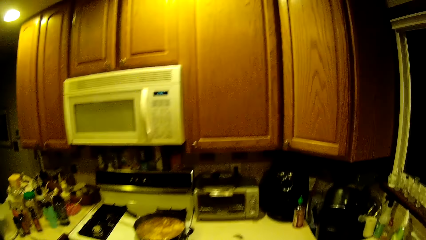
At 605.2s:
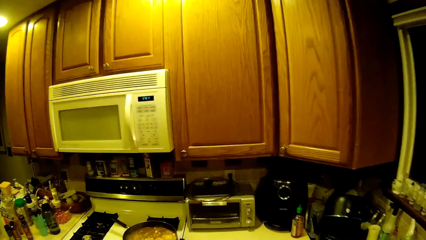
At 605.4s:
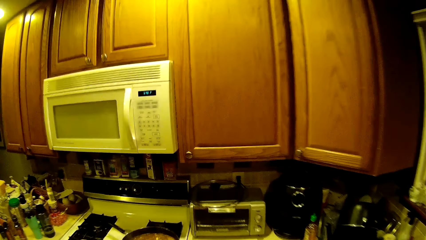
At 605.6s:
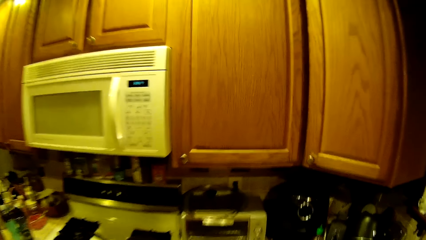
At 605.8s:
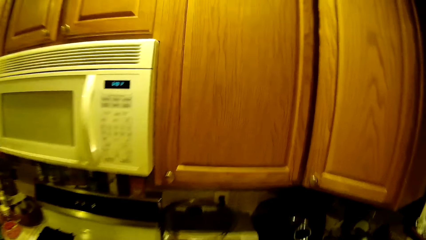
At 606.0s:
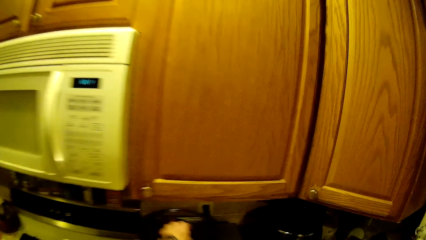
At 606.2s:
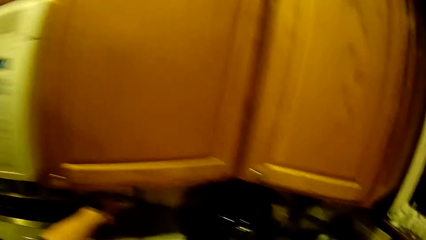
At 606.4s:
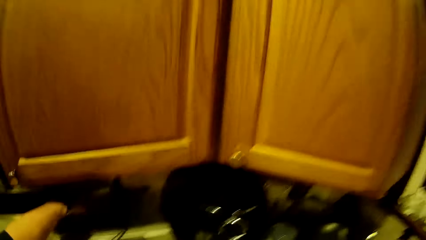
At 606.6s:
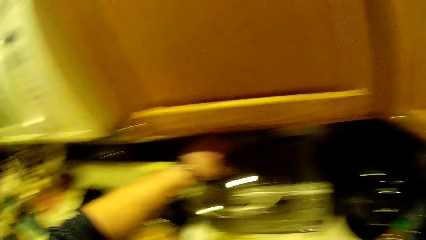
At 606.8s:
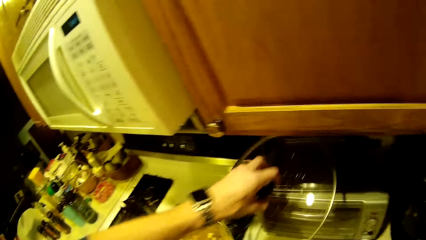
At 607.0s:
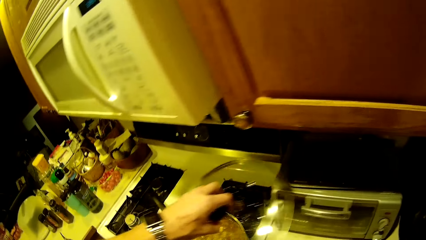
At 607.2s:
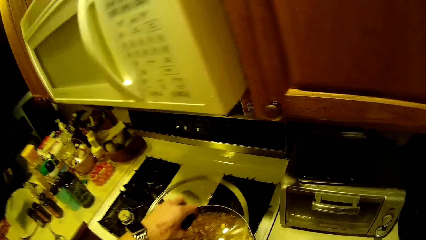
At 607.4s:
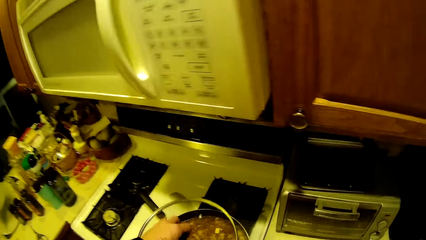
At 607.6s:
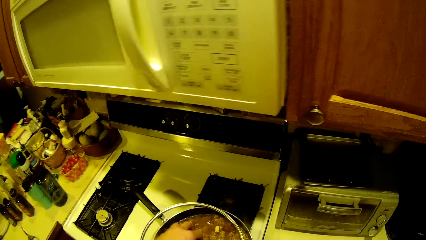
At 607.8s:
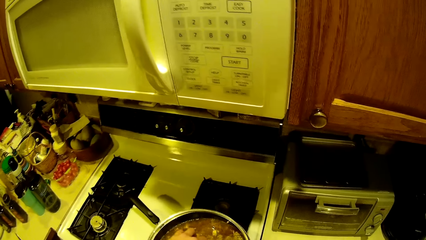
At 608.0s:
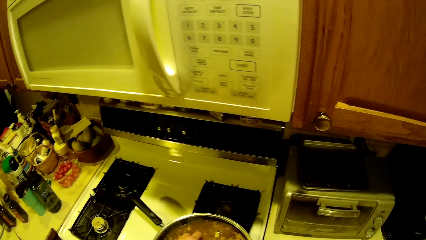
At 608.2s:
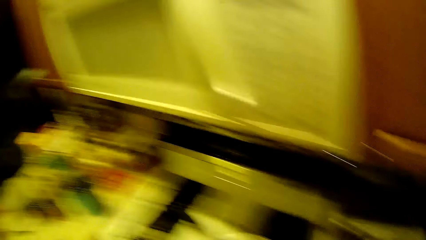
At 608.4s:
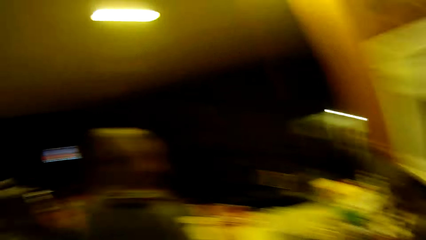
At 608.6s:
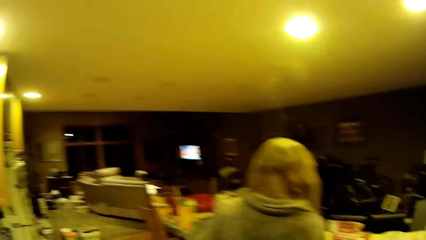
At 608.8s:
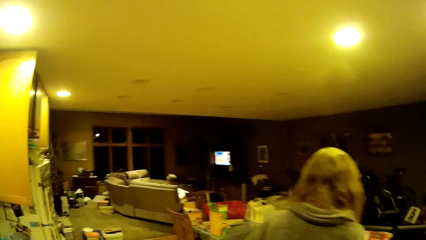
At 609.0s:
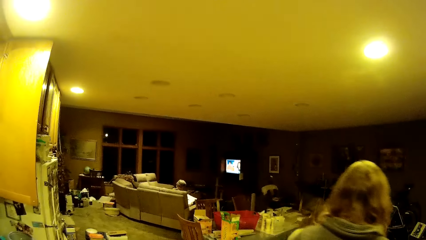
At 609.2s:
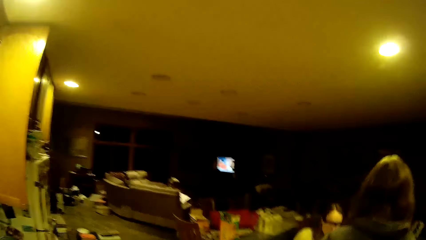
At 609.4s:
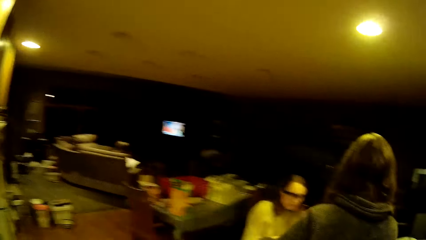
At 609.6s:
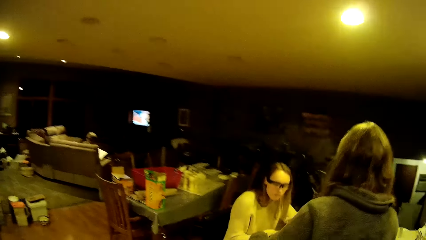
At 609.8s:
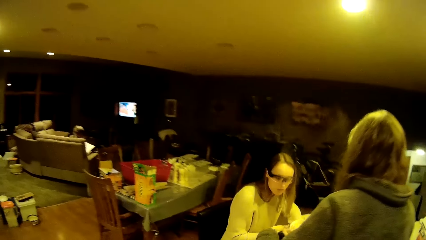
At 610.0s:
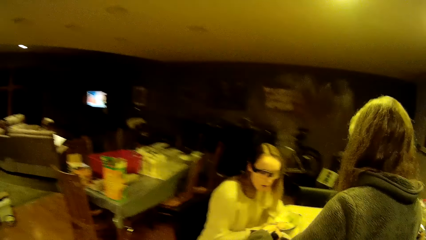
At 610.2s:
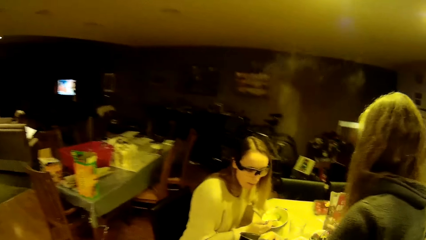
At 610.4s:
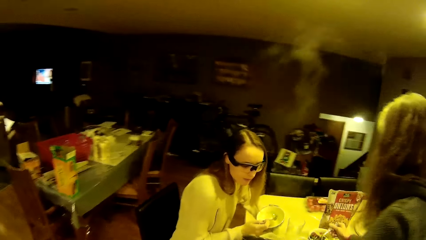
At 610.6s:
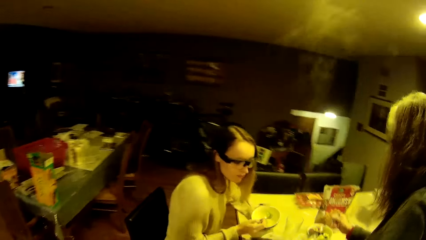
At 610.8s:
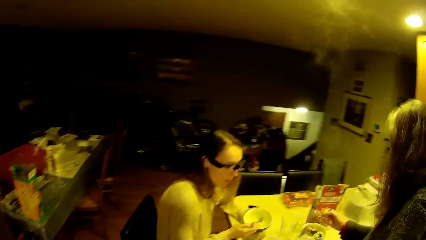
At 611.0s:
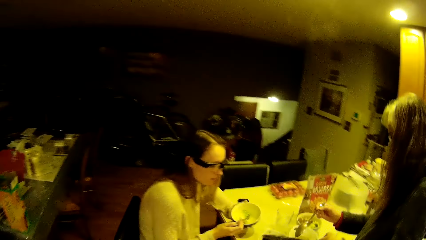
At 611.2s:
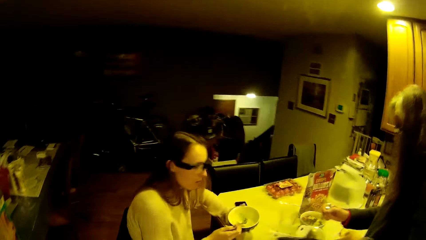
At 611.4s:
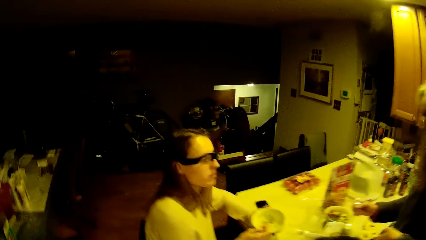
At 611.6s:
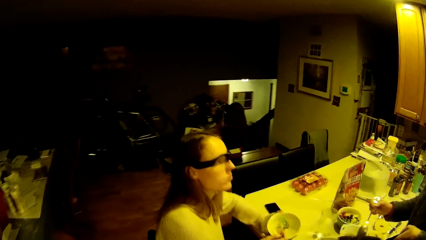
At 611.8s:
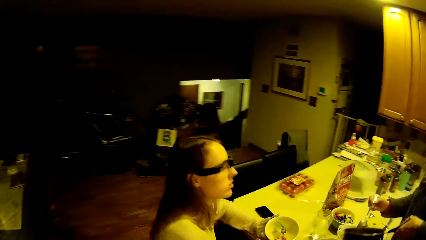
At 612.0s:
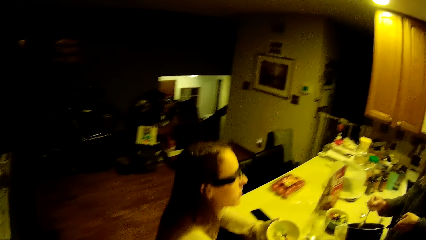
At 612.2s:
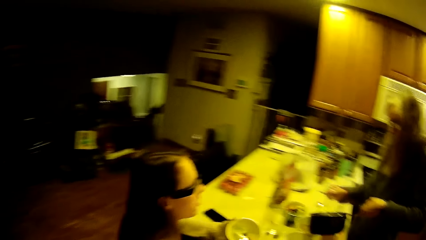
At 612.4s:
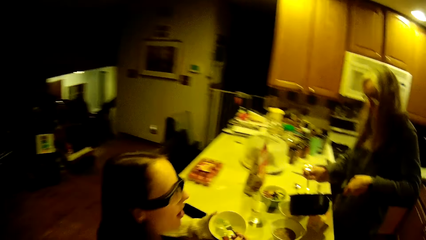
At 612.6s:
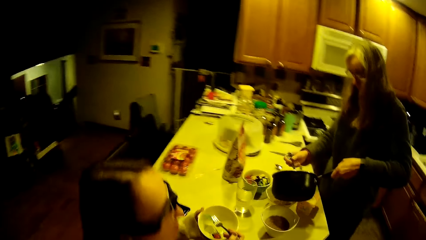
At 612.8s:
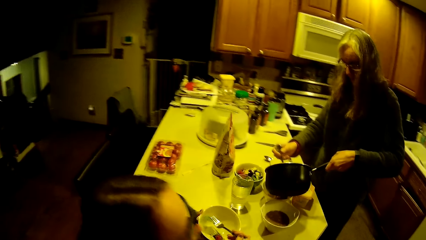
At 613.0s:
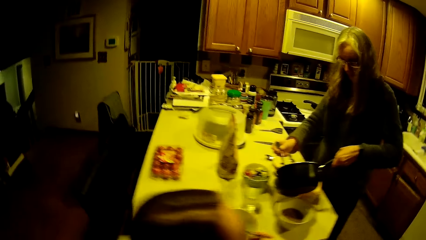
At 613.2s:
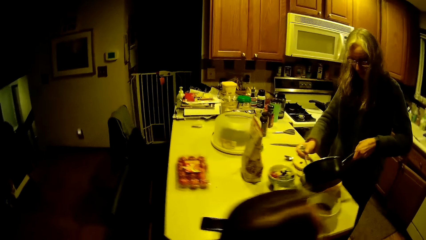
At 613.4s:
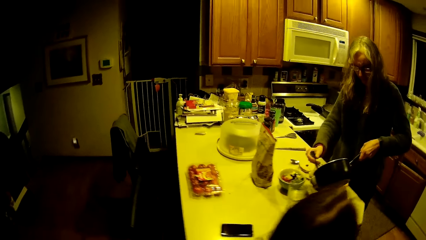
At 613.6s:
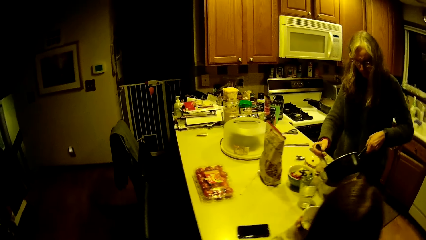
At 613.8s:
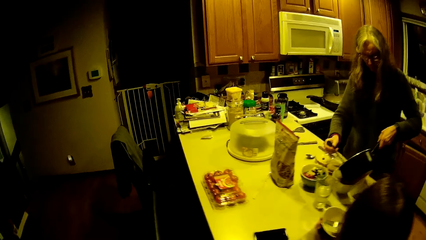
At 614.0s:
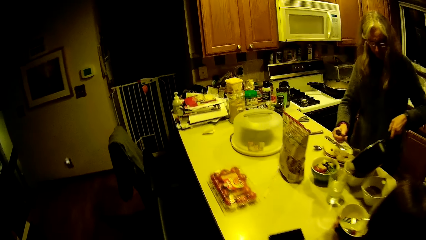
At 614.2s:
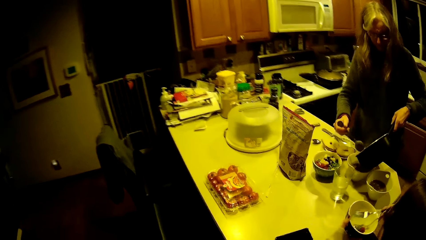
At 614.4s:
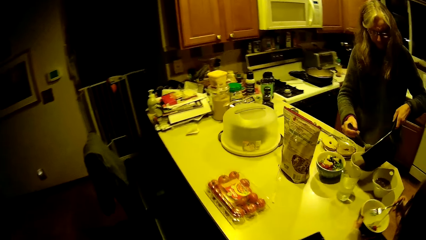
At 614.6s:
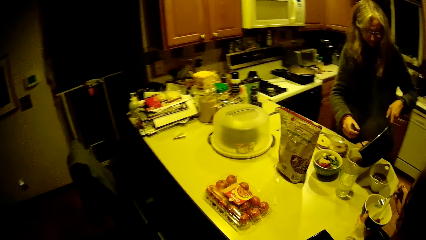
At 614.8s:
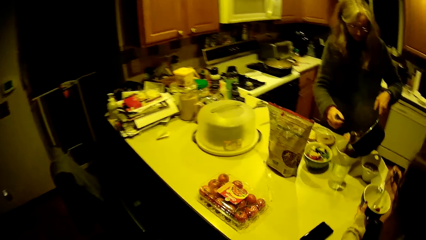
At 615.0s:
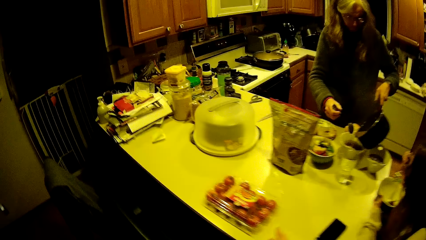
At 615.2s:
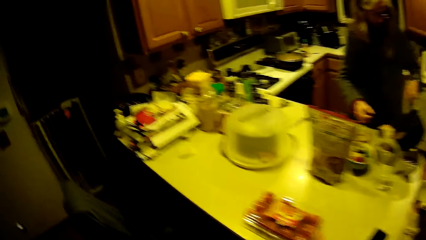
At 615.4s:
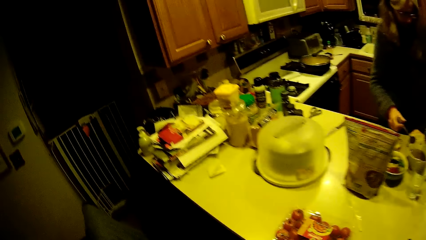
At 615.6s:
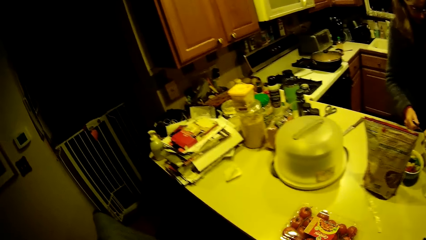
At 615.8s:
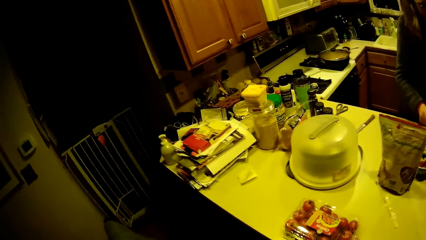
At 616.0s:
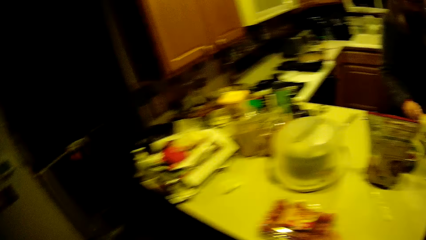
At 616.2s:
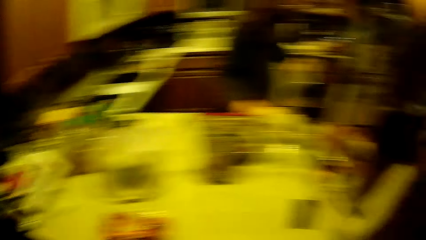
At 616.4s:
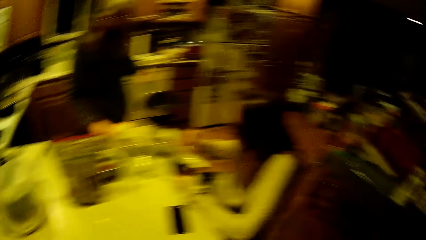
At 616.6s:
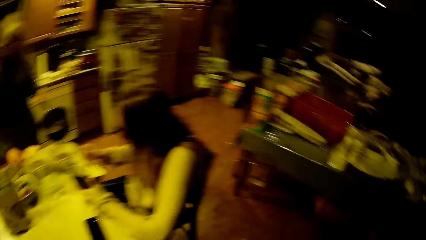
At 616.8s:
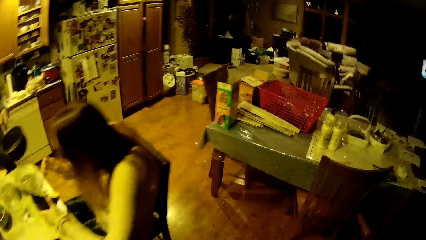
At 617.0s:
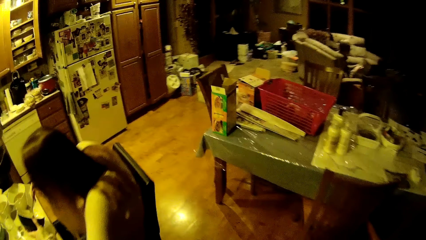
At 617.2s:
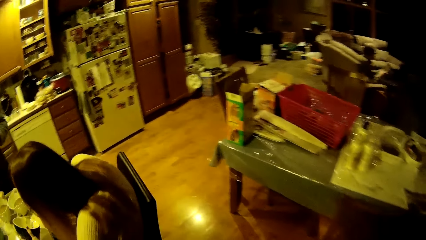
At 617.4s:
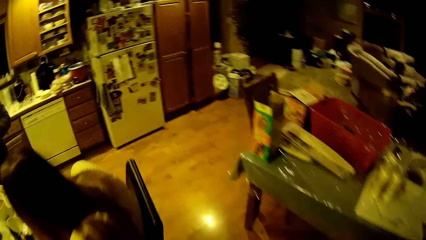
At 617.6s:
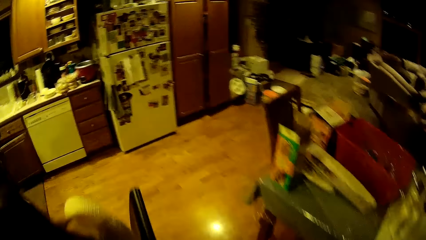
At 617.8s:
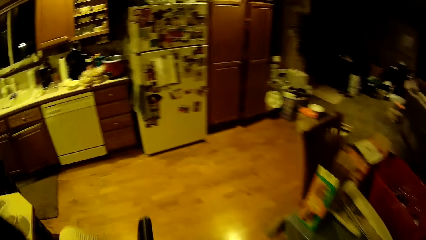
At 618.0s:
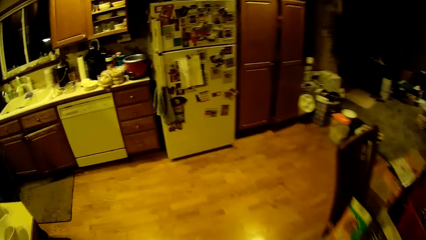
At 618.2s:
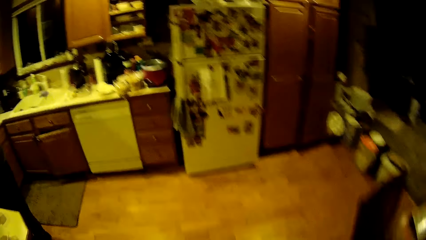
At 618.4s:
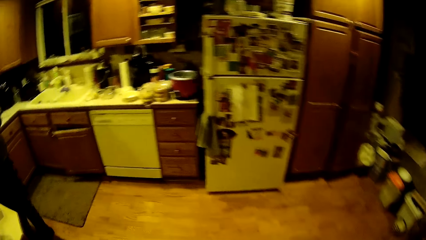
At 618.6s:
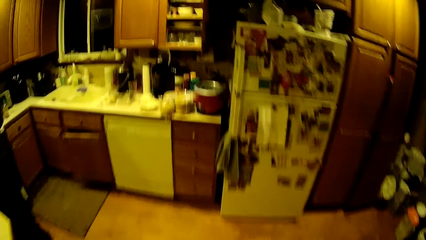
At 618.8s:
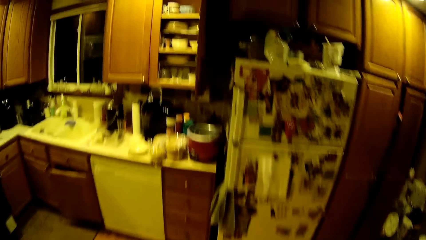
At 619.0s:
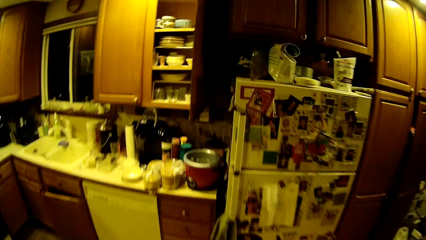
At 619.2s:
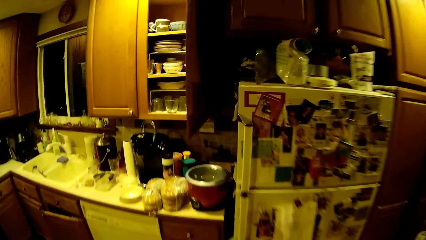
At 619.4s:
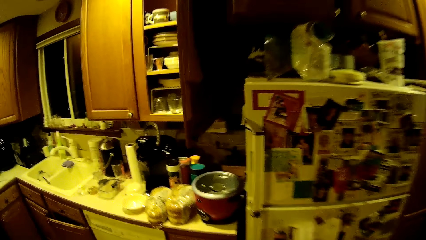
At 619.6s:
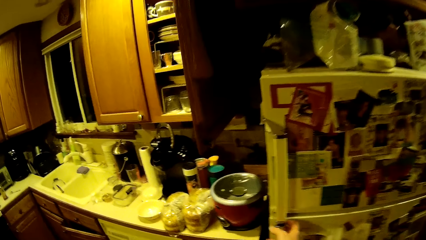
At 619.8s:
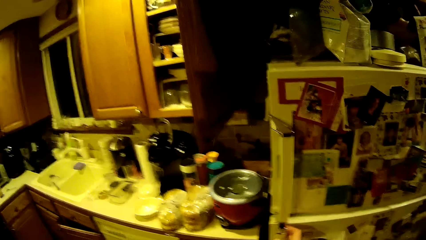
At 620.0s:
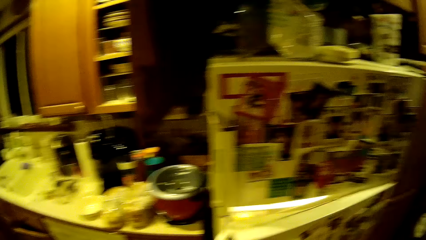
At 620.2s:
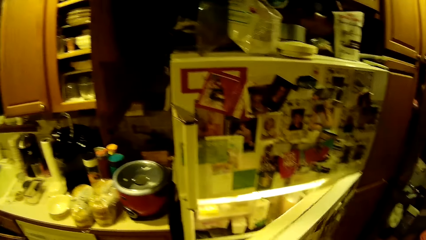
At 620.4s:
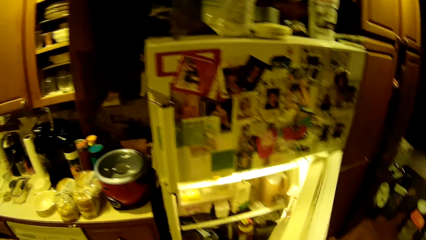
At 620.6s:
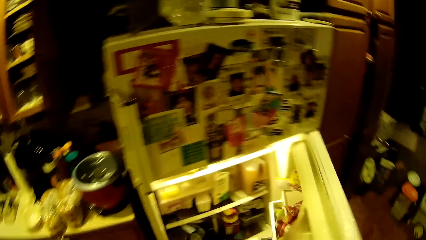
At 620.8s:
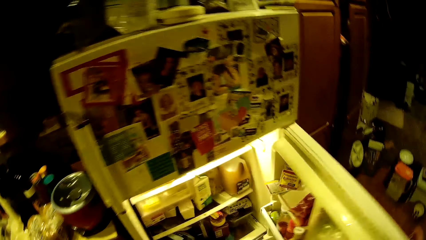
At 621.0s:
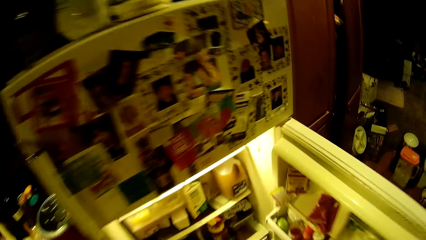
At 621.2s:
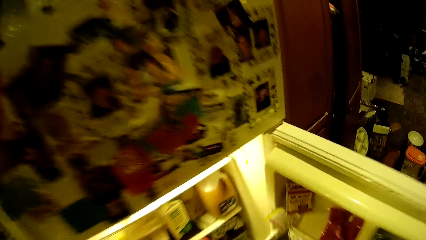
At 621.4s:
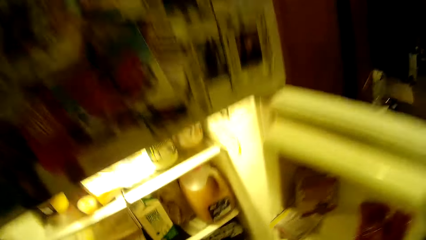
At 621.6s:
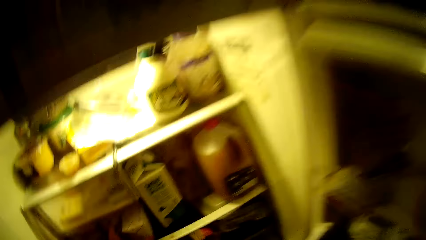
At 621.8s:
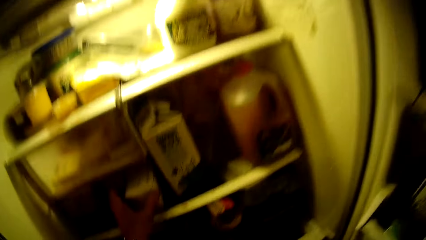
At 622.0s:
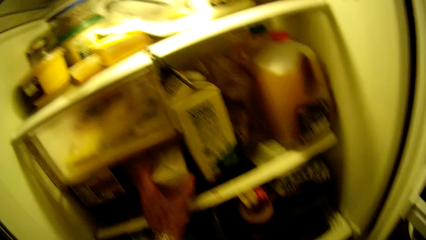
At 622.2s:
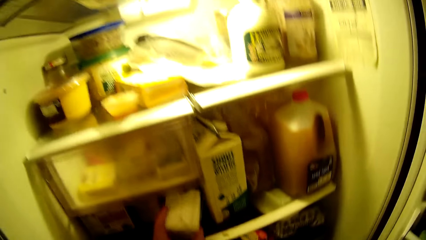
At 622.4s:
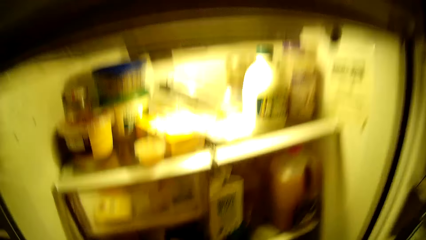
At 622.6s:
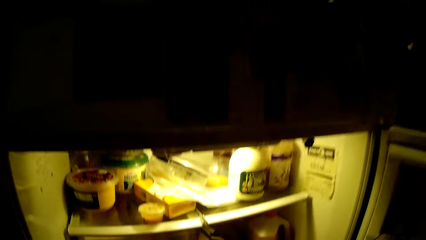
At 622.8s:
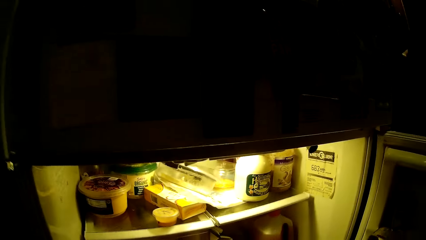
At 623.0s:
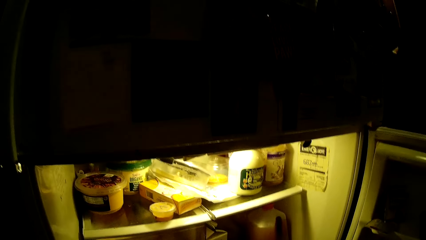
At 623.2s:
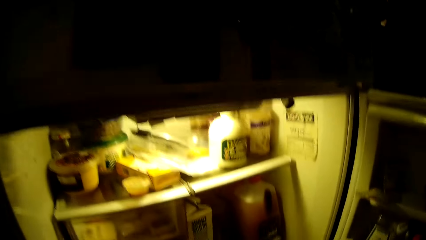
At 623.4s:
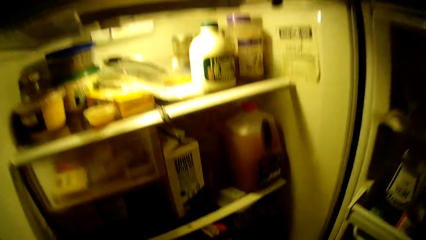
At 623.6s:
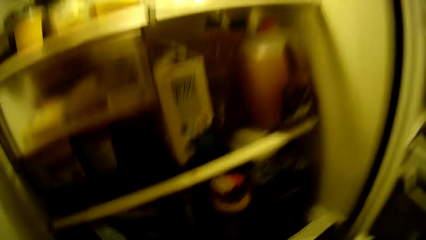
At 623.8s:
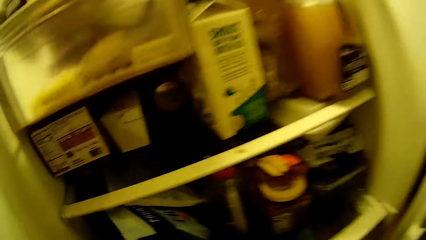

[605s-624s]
The camera wearer picks the fry pan's cover from the top of a microwave oven with his left hand. He covers the fry pan on the cooker with his left hand. He walks around the kitchen and walks towards a box of grapes on a table. A lady serves something in the bowl. The camera wearer moves the box of grapes on the table with his left hand. He walks towards a refrigerator in the kitchen. He opens the refrigerator with his right hand. He picks a box from the refrigerator with his left hand.
